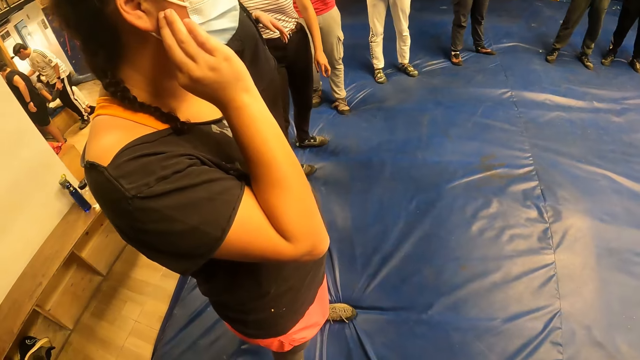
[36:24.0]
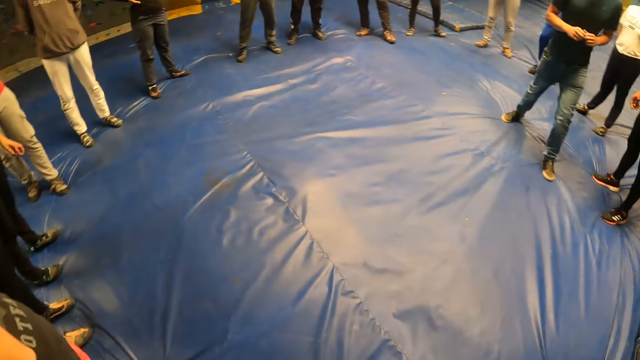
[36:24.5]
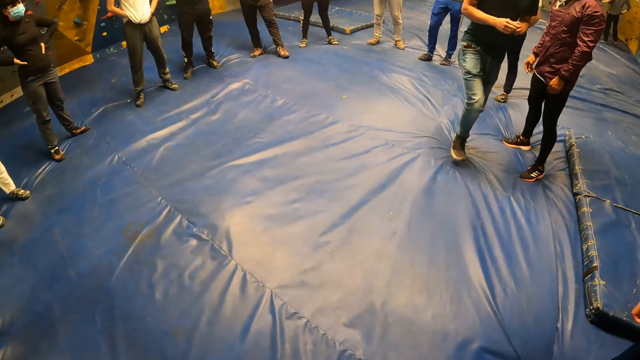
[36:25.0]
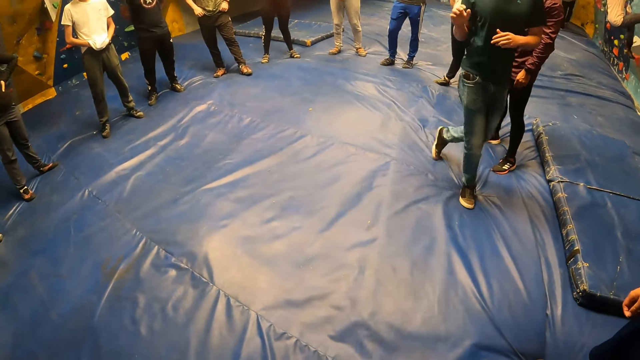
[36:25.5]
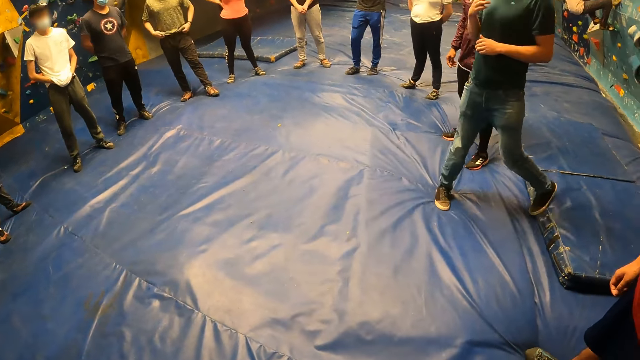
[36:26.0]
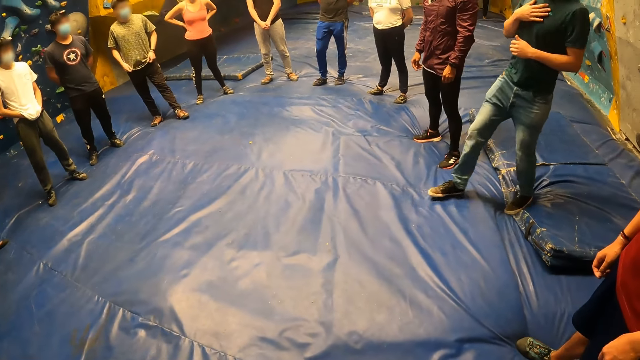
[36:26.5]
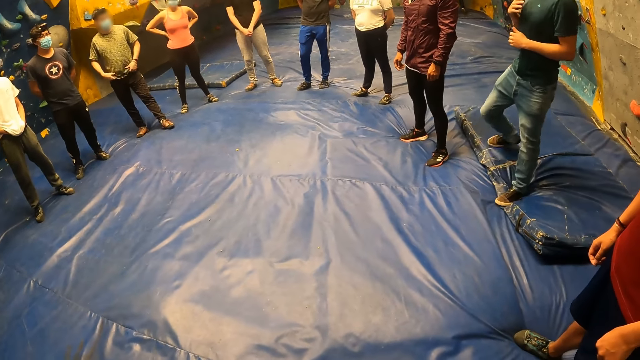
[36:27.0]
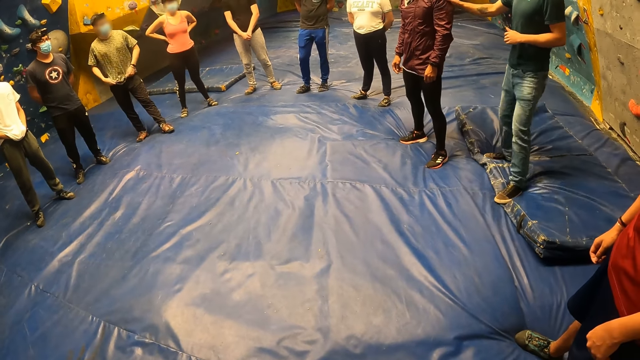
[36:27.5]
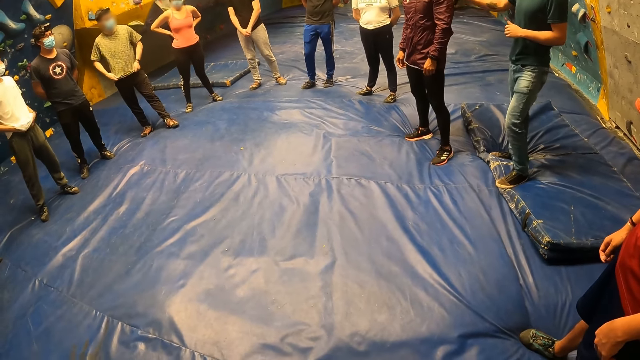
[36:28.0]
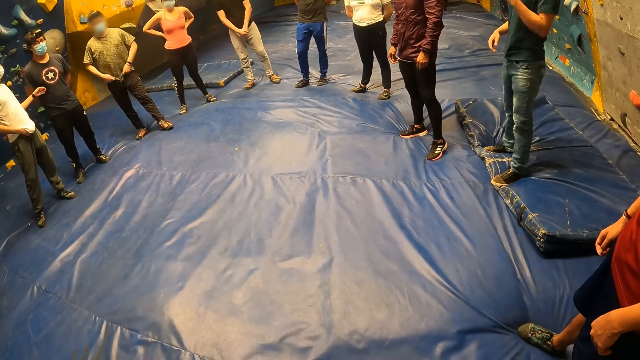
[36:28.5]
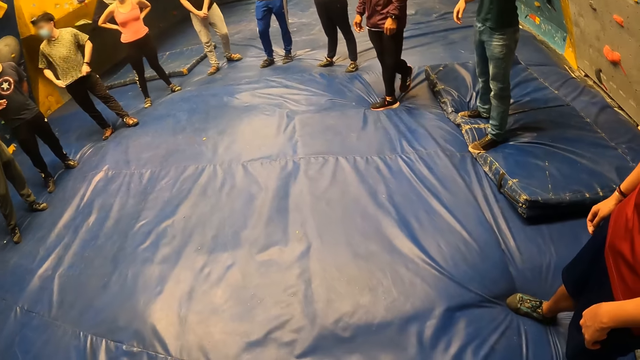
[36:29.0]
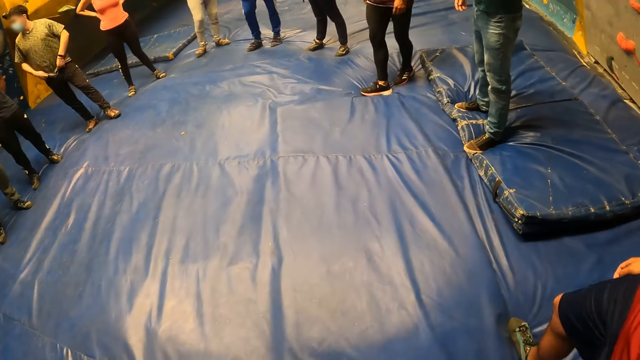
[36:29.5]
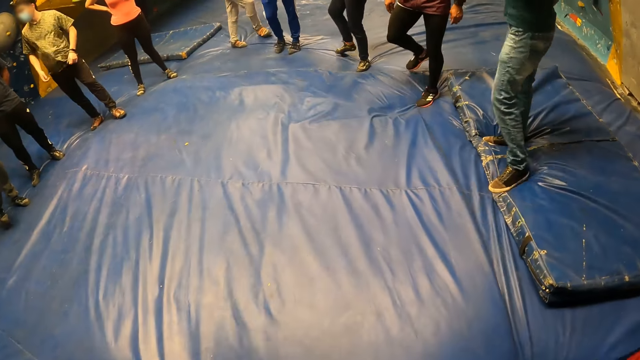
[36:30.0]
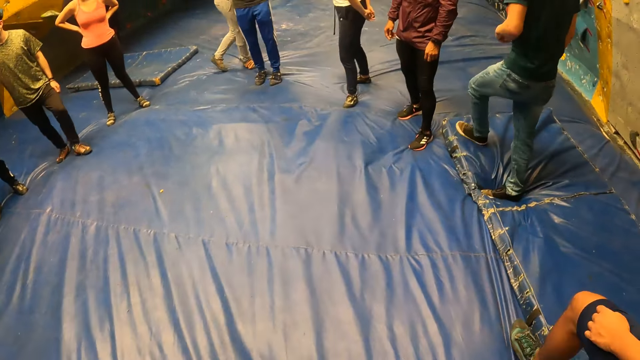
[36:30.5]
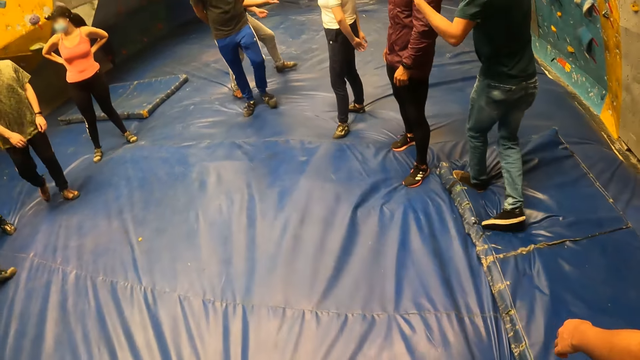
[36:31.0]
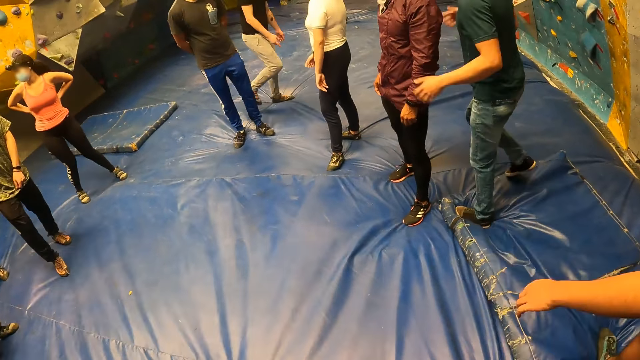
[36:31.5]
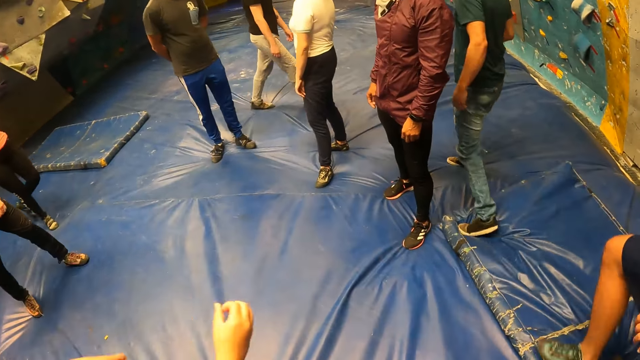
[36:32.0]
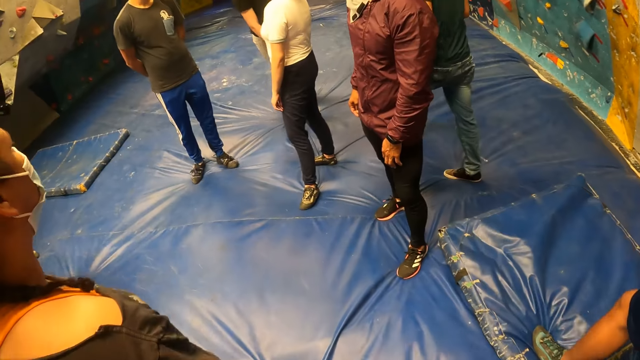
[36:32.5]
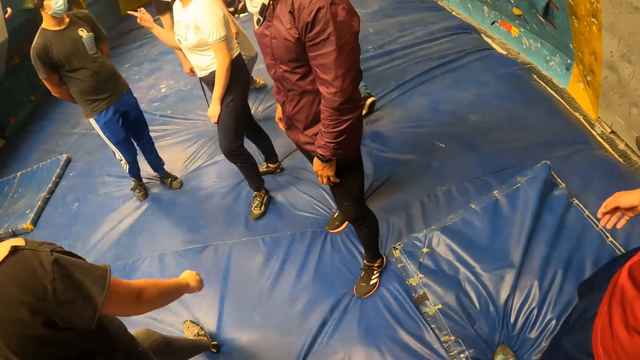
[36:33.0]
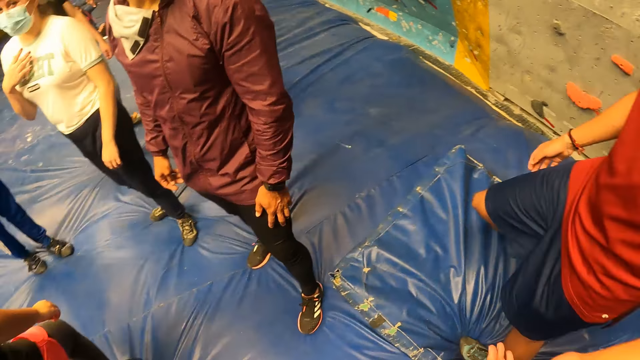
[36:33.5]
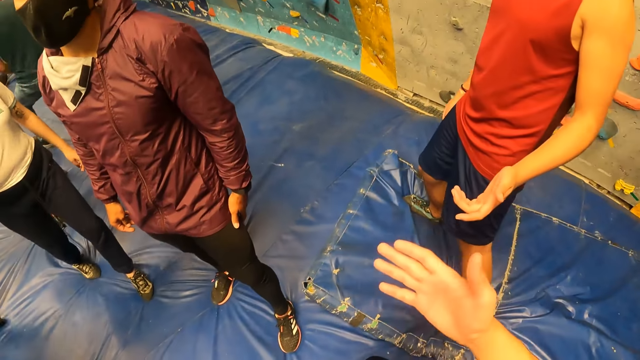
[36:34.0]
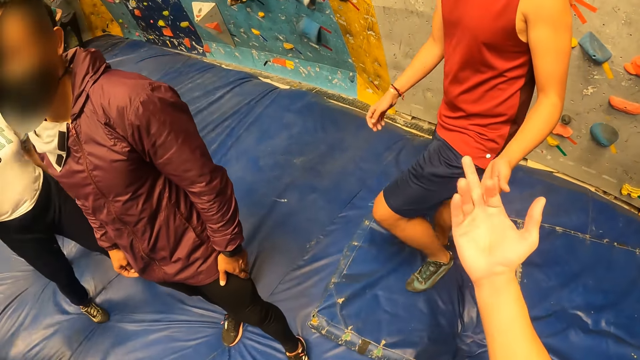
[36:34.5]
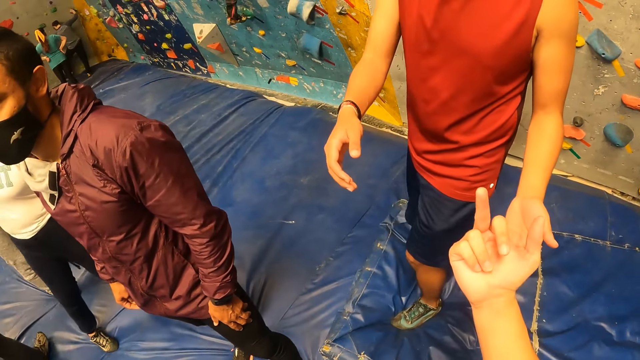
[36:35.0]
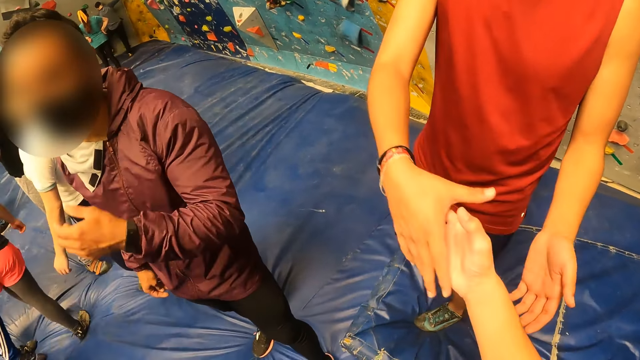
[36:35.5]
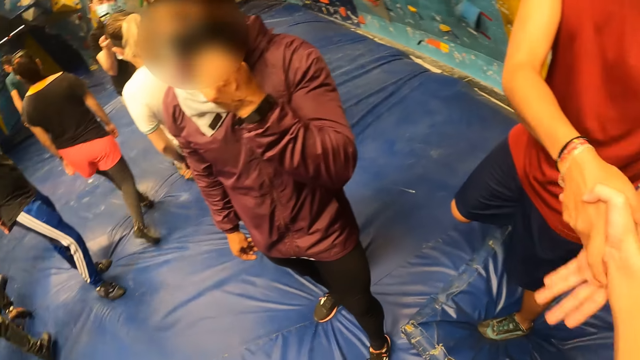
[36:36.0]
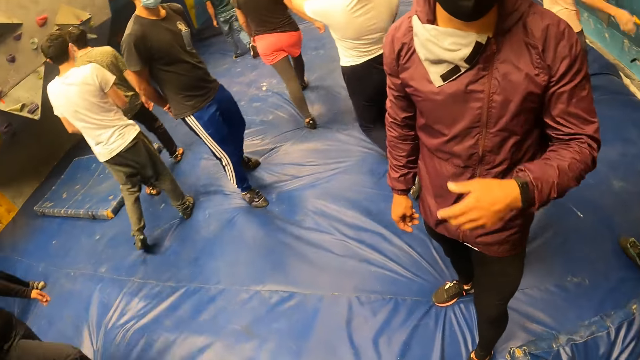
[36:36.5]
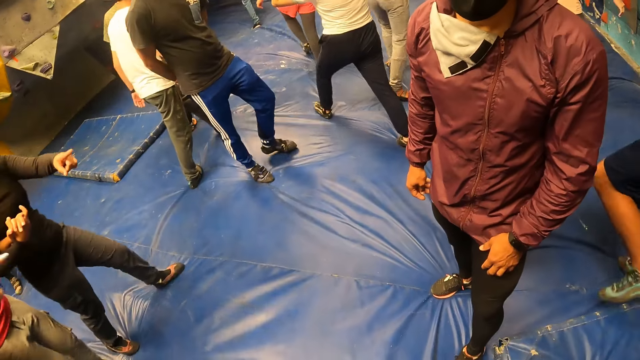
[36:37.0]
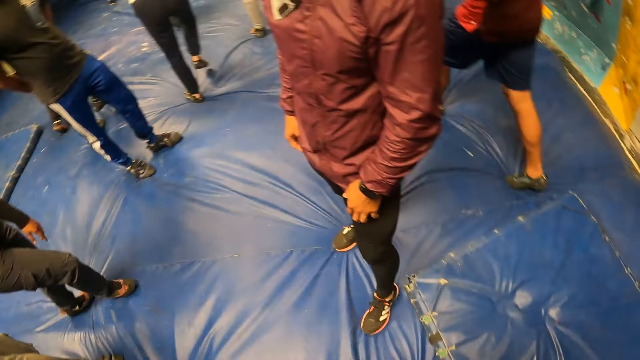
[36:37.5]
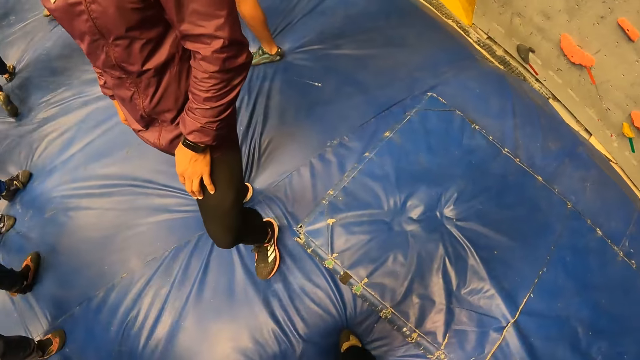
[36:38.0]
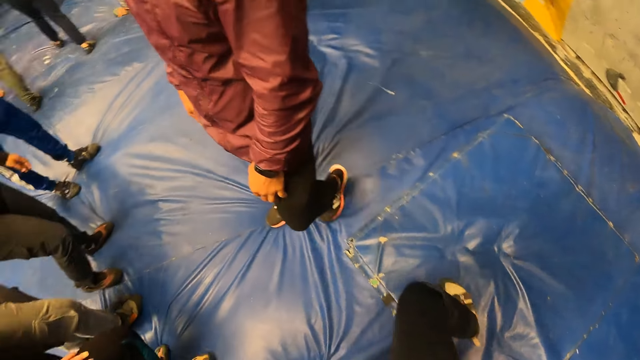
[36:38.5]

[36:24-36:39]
A man walks on the floor. The man stands on the floor. The man walks on the floor. The camera wearer stretches his right hand towards another man. He shakes hands with the other man with his right hand. A third man touches his face mask with his right hand. The camera wearer stands on the floor.

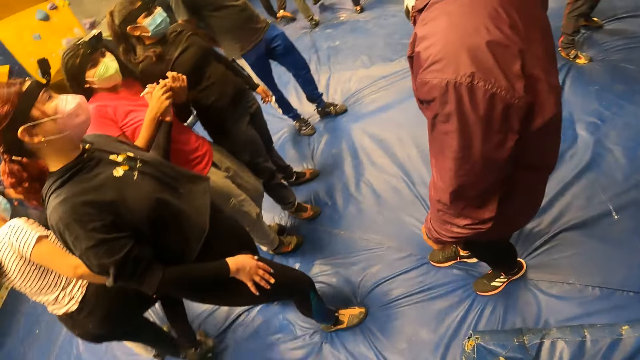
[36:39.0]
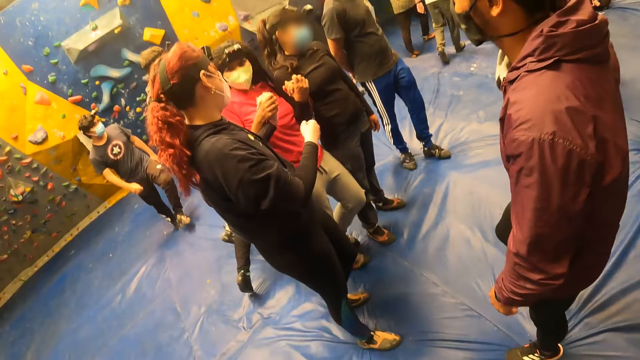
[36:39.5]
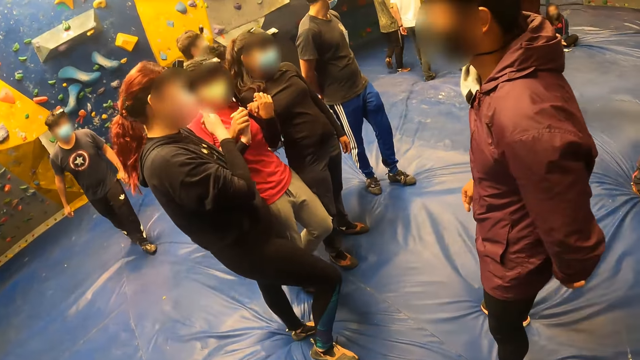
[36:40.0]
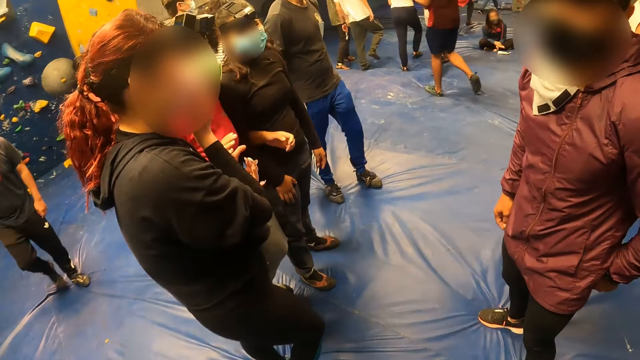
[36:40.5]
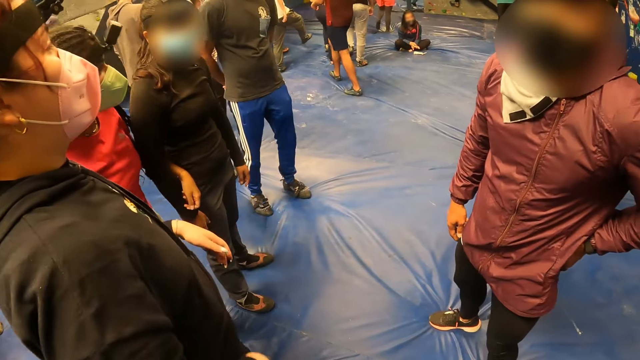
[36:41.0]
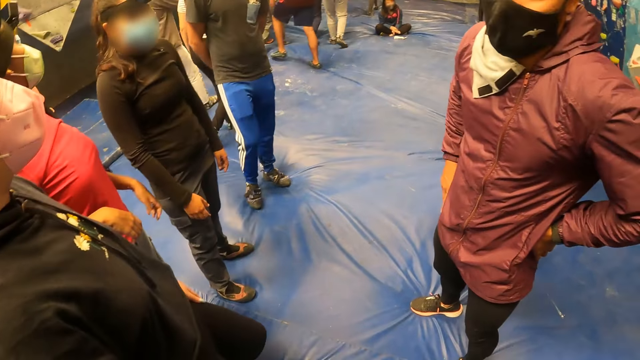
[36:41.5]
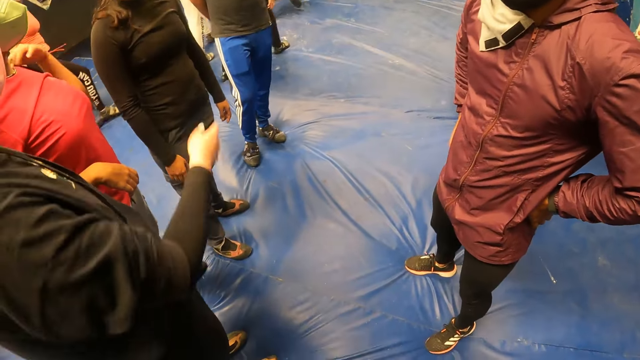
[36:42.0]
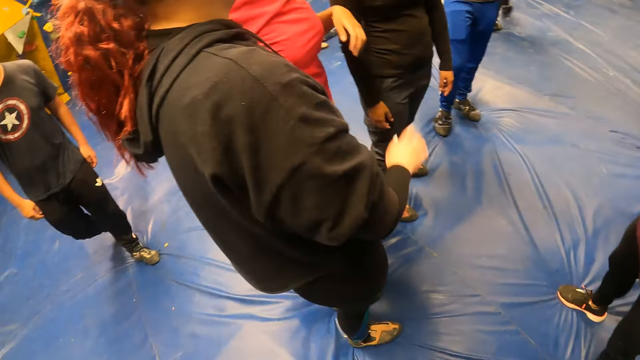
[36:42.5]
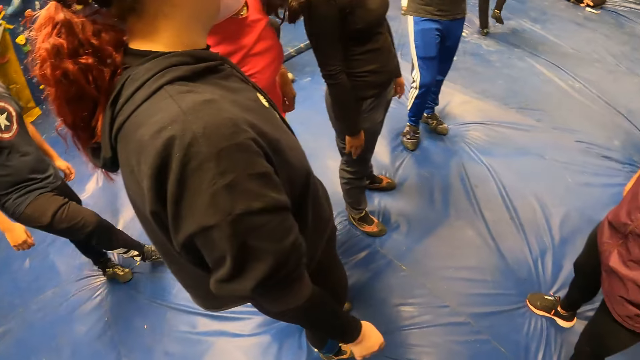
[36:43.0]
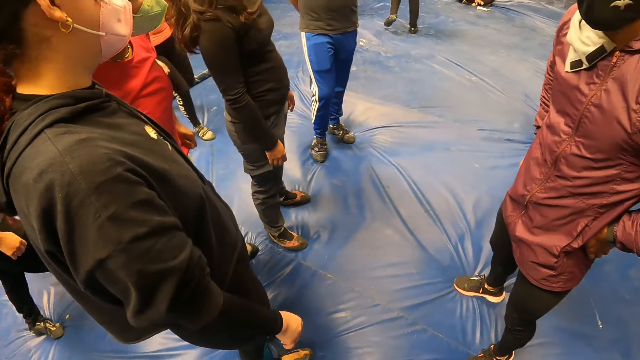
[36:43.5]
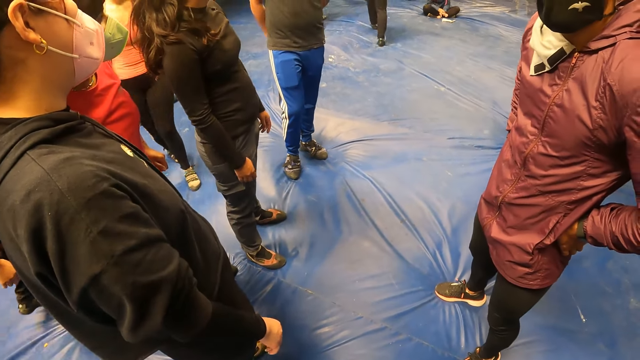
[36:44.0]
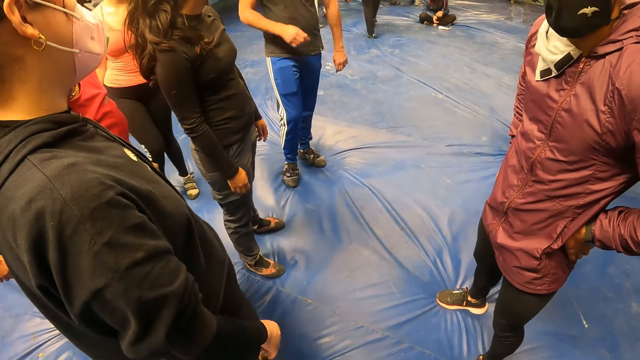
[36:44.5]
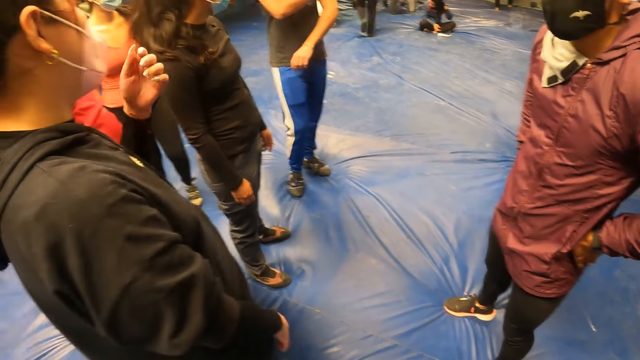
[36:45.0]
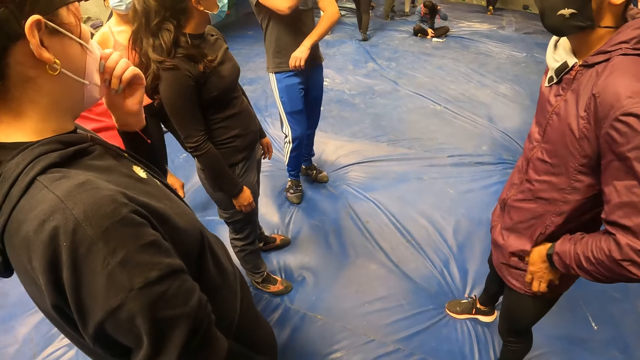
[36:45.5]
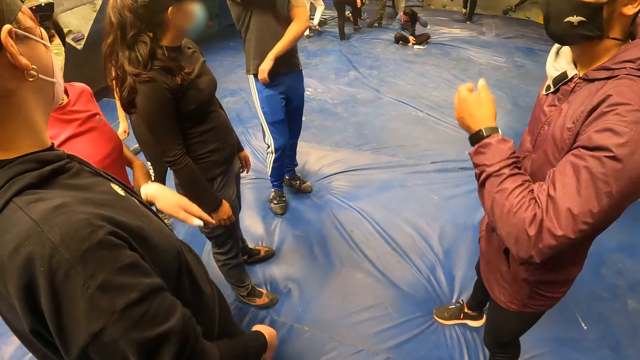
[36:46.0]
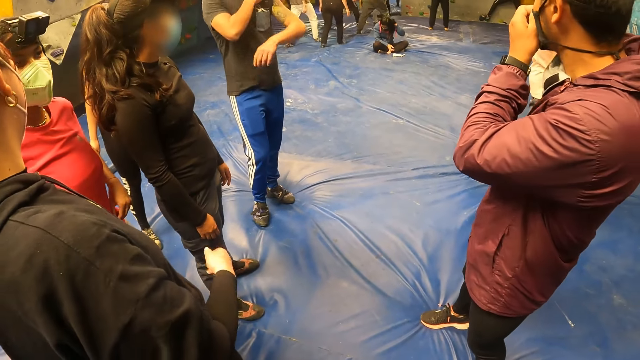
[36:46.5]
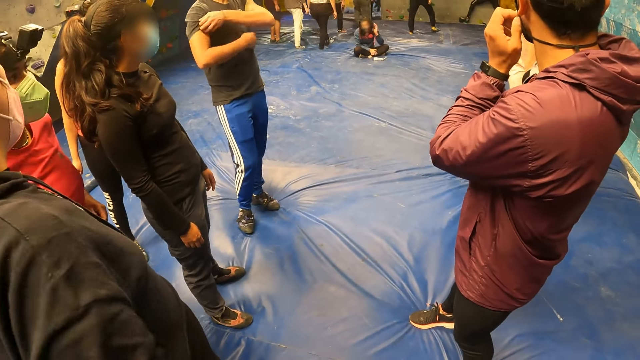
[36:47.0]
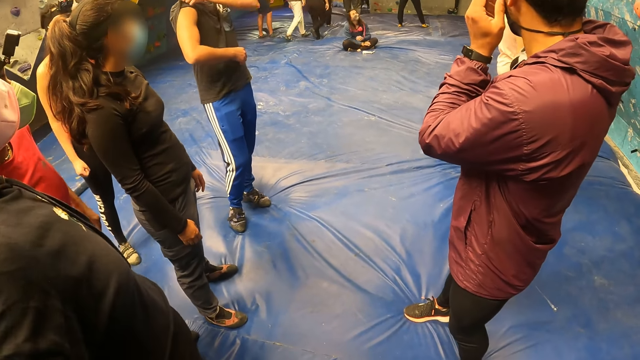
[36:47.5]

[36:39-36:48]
A woman touches her face mask with her left hand.
